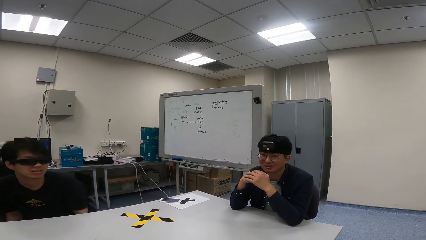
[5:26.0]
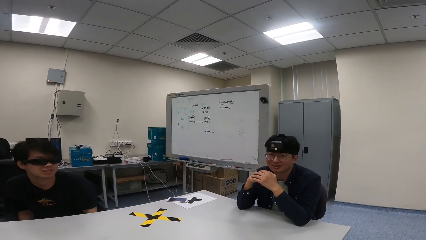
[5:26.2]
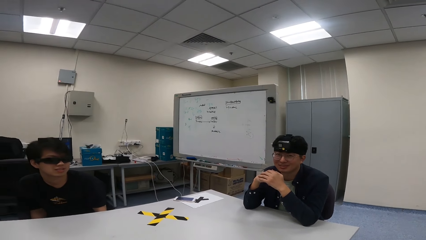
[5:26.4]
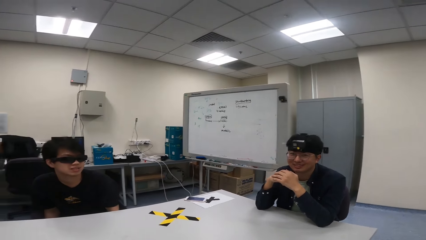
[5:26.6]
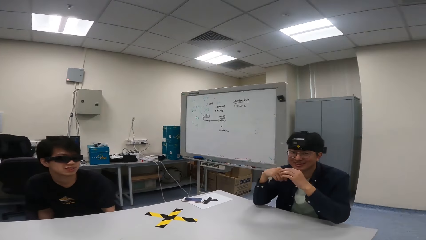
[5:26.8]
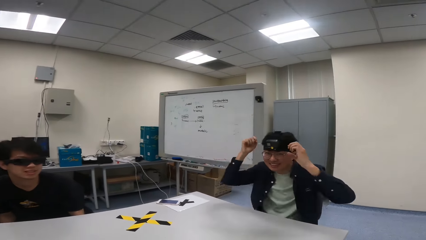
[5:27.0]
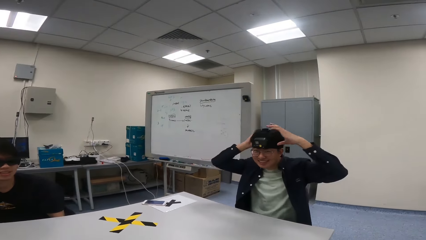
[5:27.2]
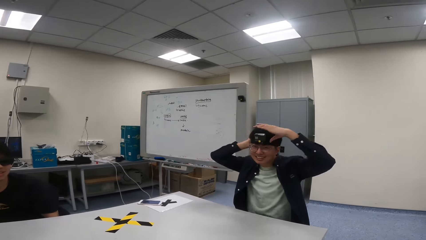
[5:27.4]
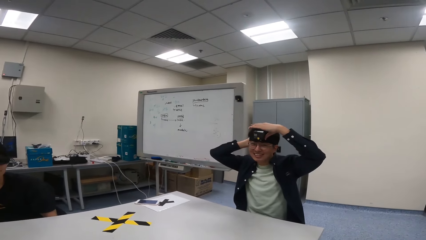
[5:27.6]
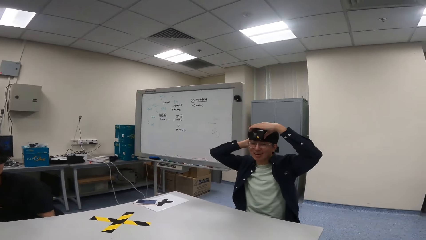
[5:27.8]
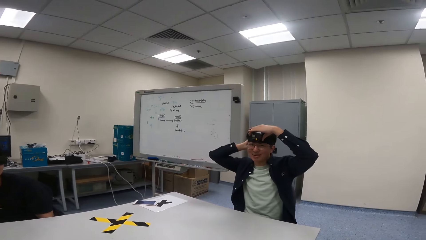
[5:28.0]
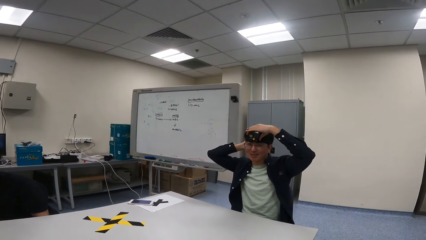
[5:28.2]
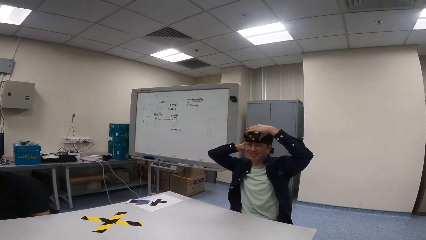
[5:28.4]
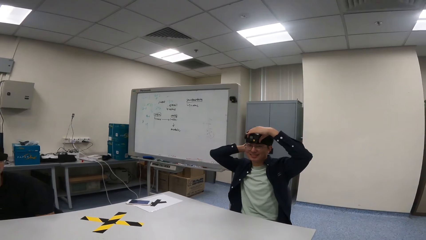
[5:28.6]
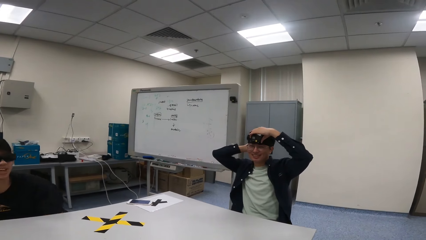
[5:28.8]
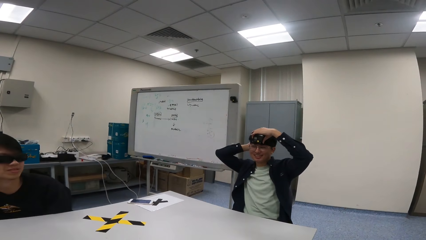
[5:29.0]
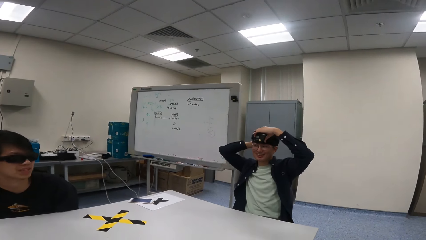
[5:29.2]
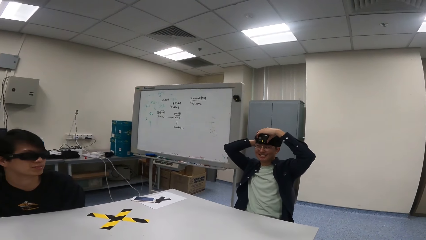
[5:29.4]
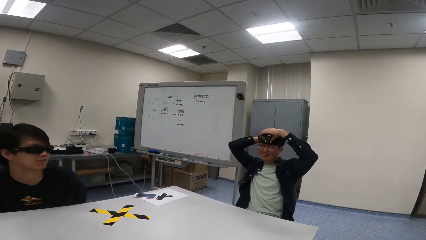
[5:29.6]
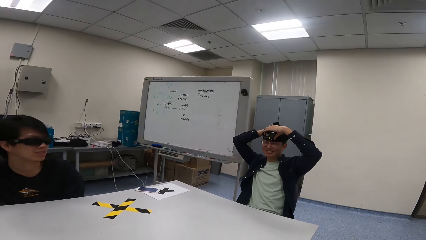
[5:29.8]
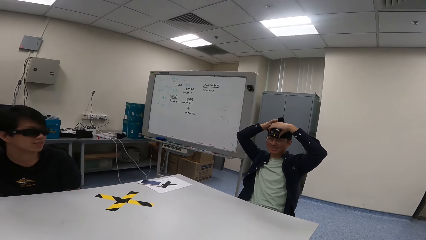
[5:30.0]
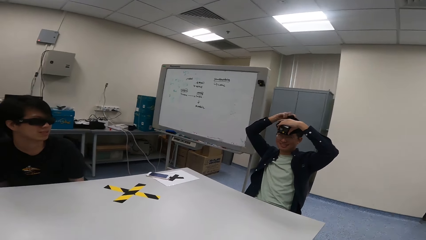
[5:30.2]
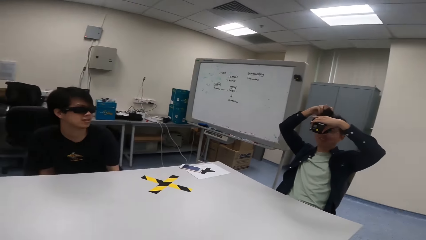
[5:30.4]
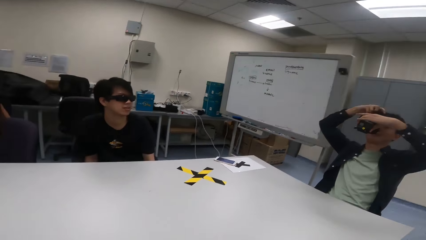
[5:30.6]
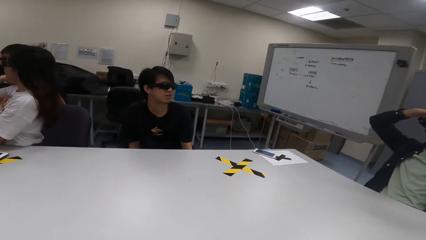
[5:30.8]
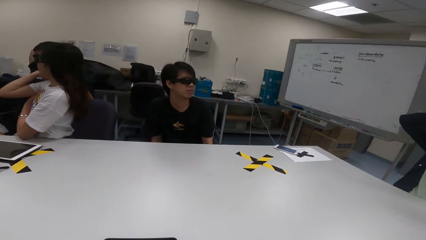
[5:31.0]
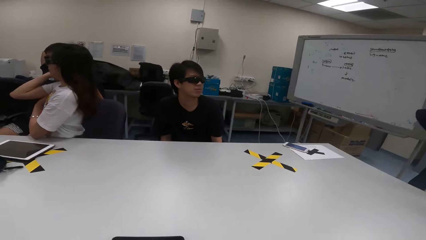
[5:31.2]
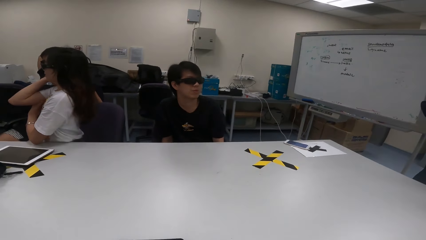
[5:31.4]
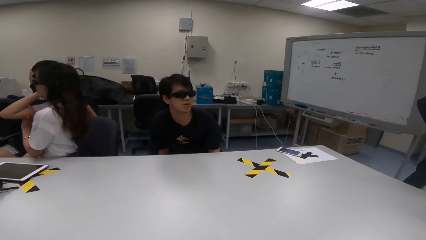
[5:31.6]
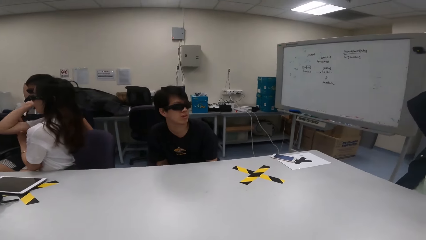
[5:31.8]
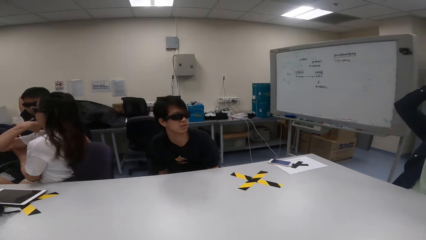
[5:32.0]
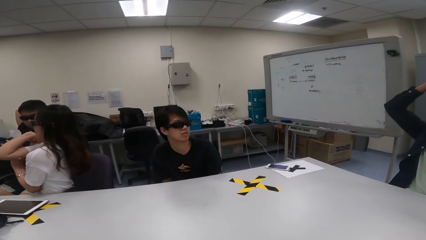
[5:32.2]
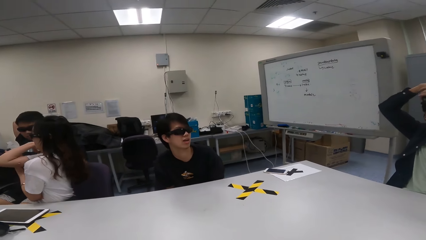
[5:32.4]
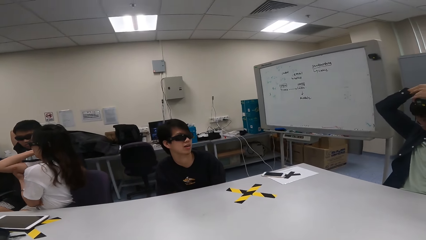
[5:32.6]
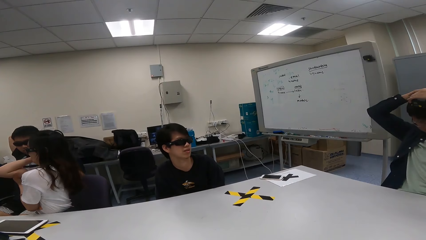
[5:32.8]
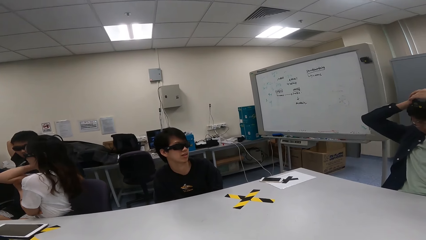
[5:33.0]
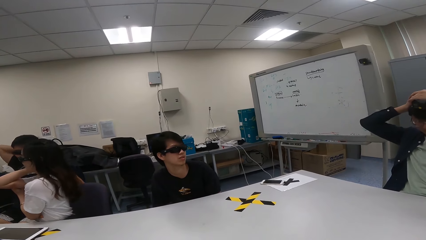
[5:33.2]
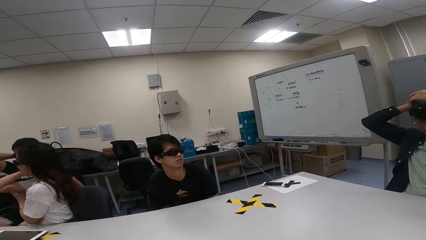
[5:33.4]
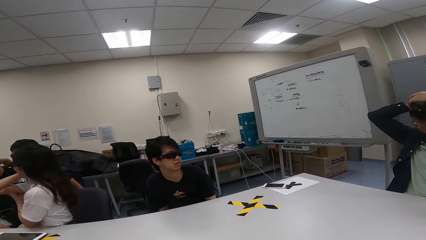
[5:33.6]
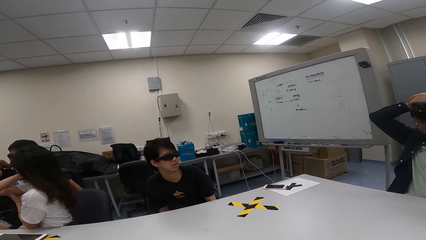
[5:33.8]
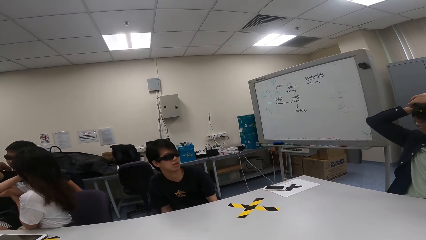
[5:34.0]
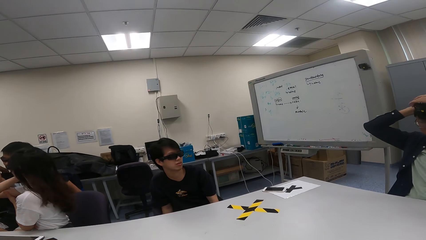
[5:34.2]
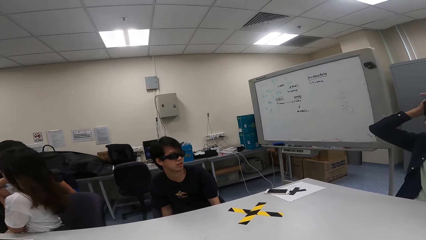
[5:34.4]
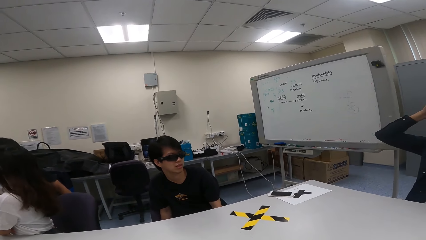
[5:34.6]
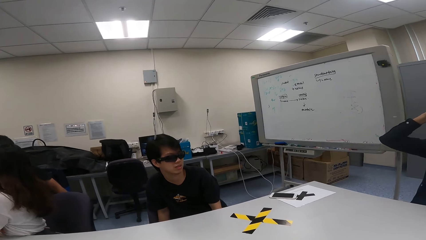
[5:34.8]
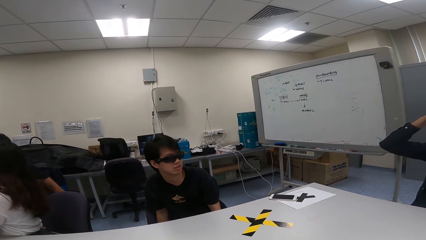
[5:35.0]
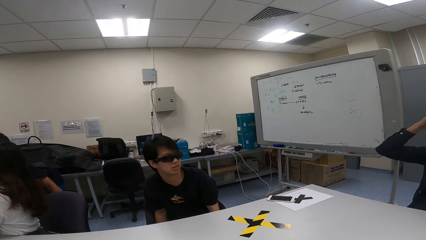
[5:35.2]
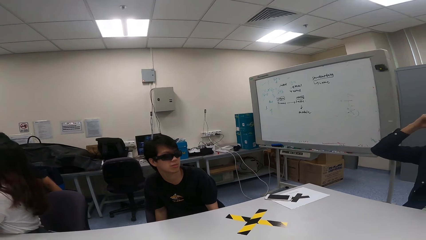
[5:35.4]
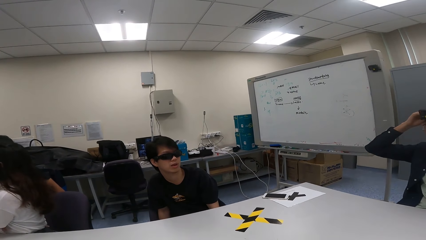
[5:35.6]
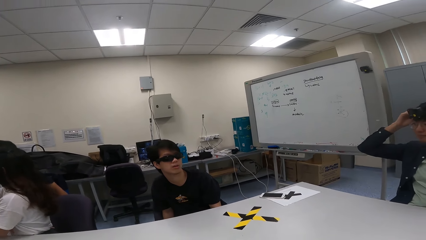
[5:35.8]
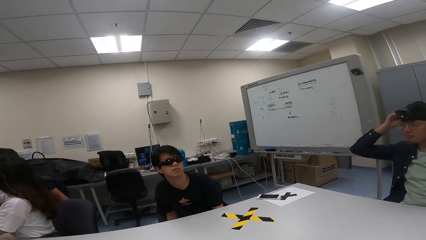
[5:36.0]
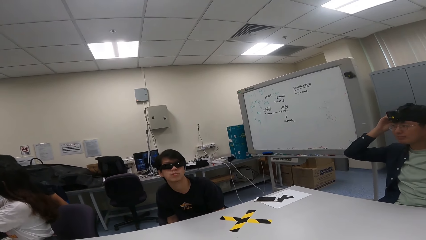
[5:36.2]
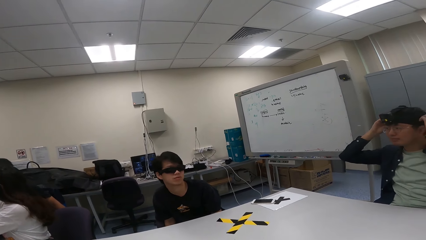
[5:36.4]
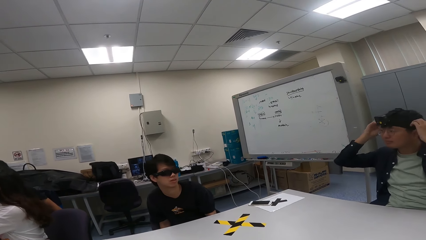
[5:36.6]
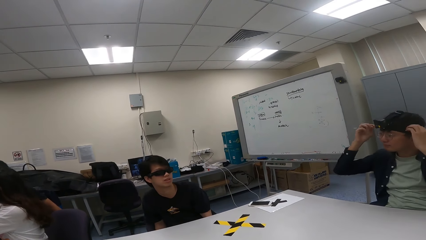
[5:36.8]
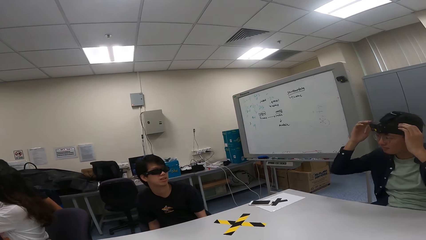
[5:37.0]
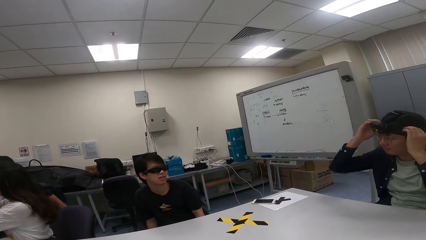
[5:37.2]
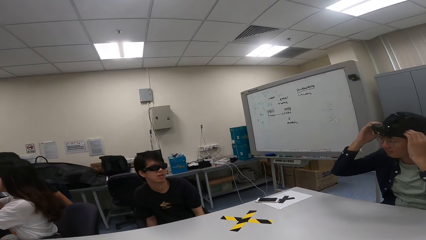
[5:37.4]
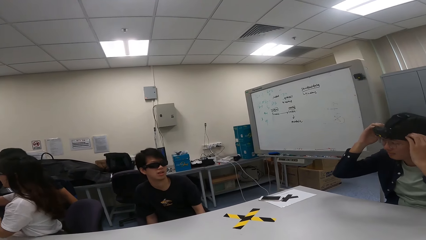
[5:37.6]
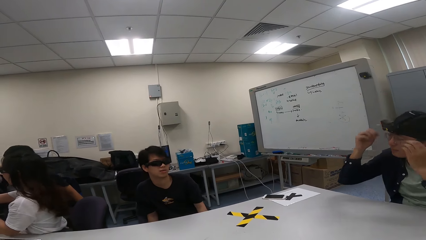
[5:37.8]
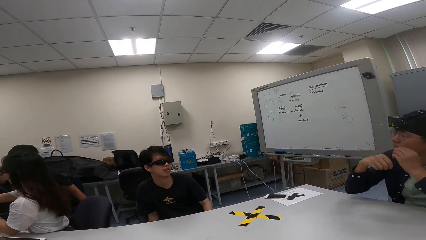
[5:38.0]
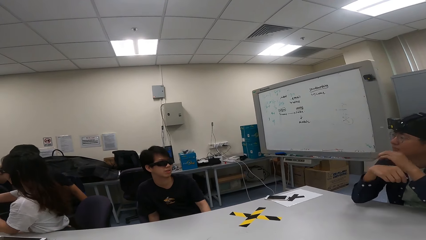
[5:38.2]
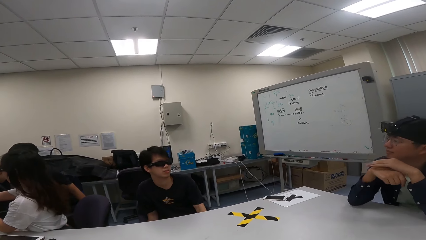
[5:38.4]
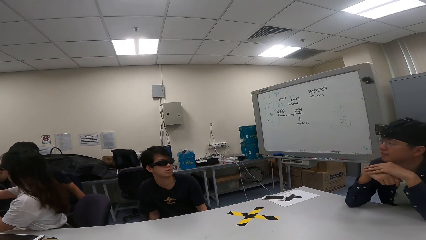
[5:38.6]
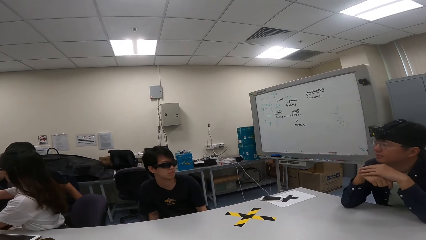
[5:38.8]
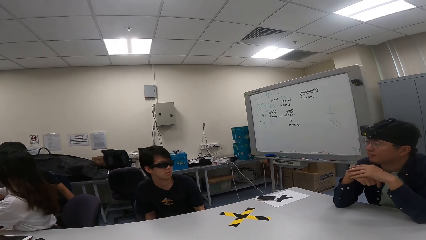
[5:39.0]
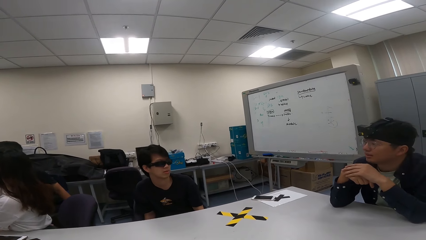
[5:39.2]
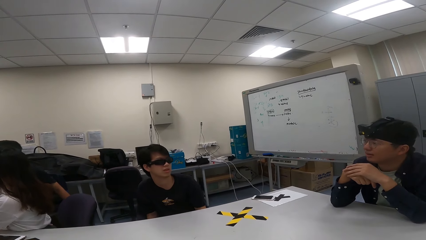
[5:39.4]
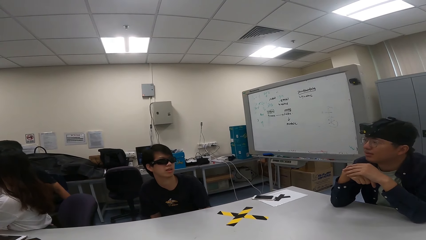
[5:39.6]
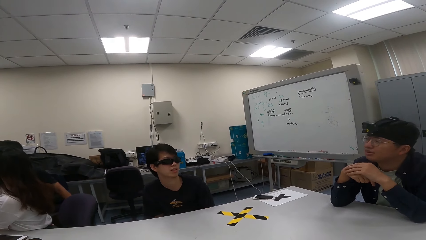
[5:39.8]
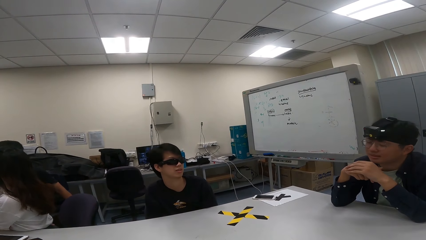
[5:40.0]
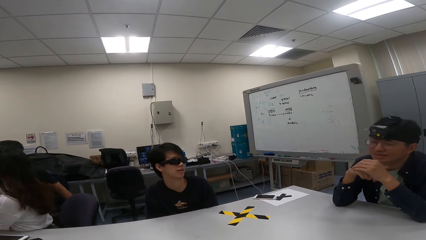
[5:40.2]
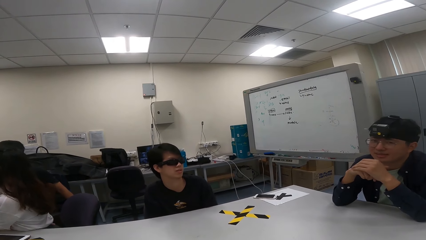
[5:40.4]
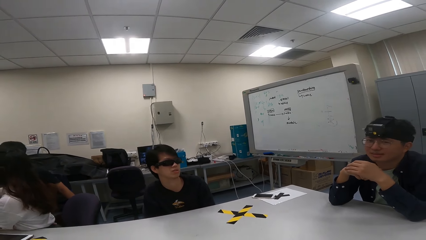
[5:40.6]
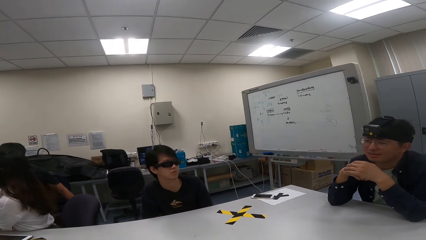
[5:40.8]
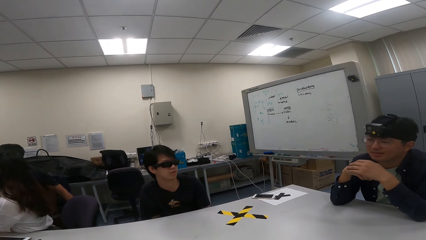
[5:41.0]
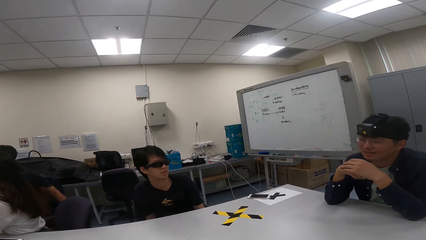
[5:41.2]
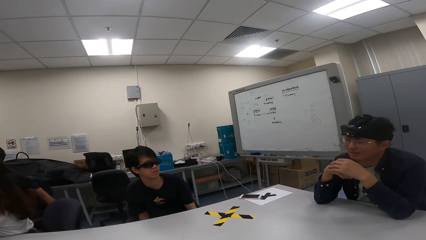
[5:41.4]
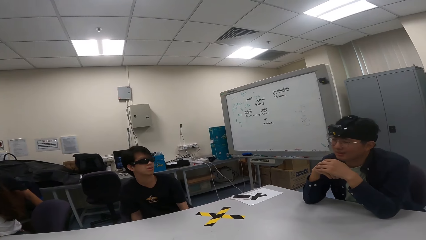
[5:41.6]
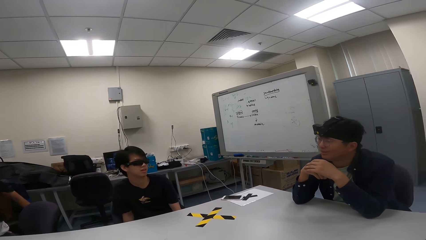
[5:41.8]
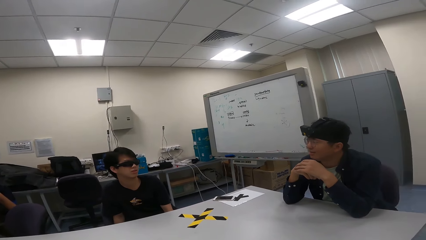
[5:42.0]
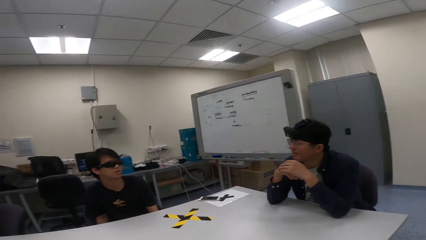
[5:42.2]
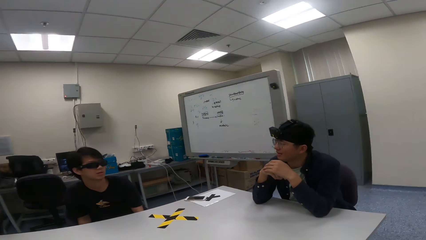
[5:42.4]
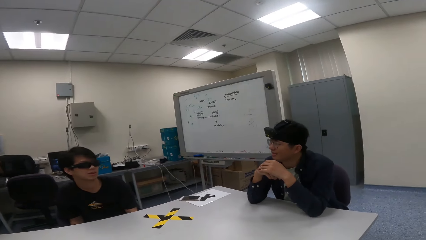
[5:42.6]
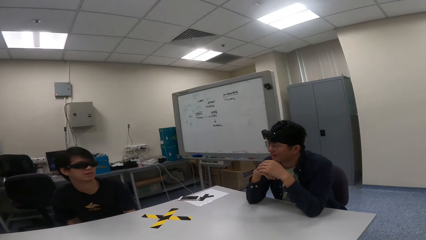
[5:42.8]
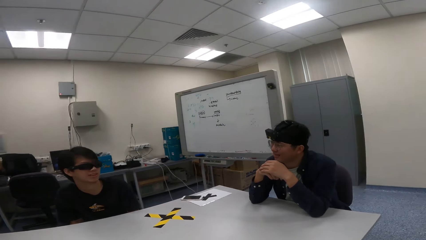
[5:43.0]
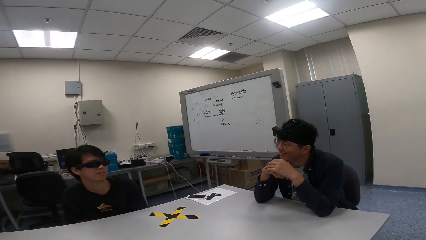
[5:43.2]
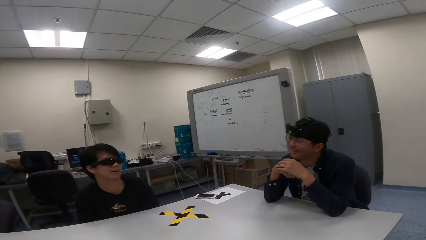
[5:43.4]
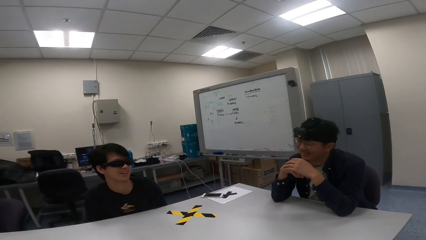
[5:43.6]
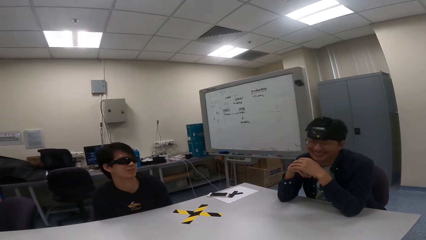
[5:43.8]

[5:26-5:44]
A boy adjusts the camera on the head. The camera wearer looks at another boy. The first boy leans on the table and nods.
